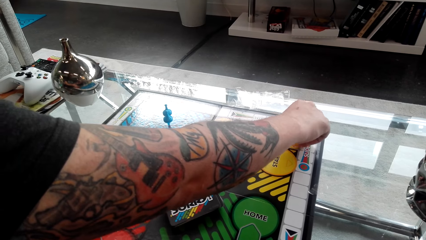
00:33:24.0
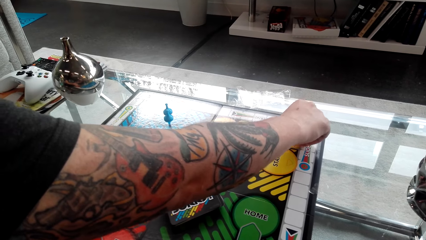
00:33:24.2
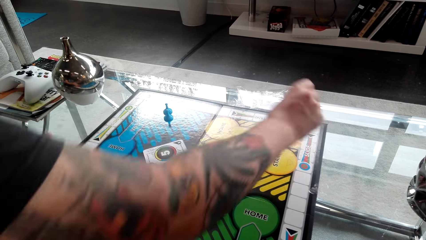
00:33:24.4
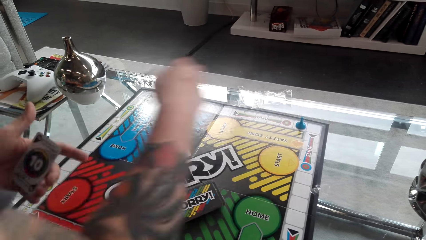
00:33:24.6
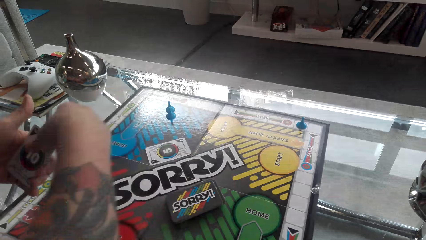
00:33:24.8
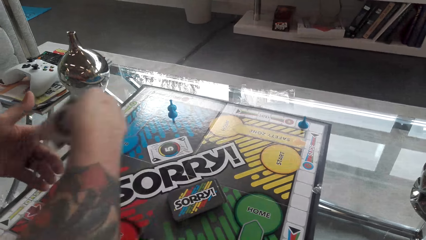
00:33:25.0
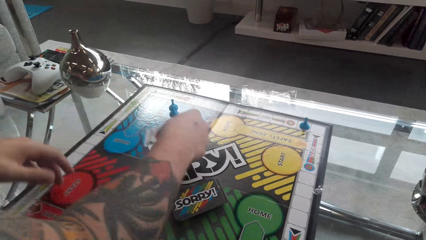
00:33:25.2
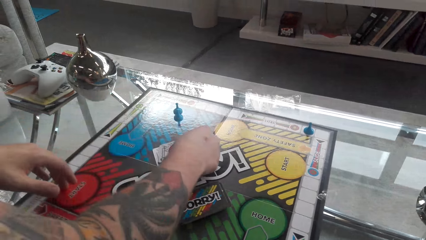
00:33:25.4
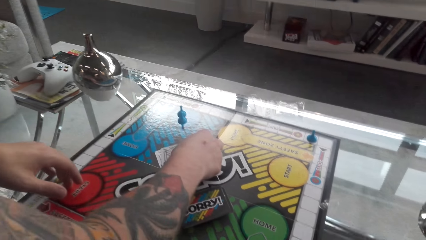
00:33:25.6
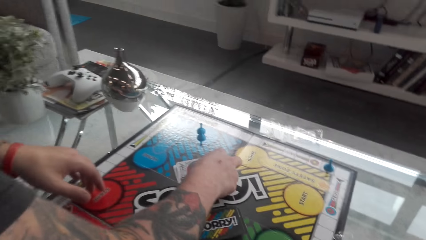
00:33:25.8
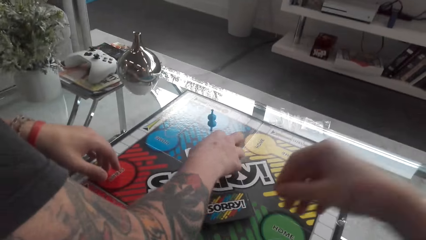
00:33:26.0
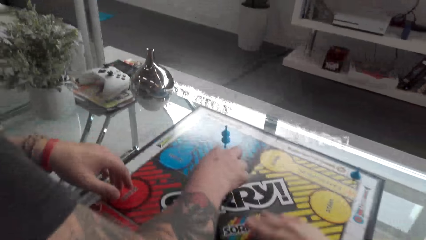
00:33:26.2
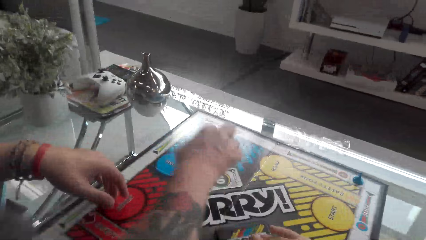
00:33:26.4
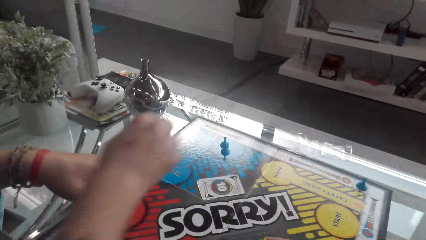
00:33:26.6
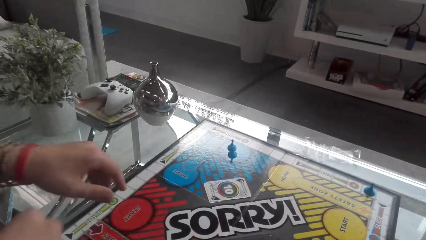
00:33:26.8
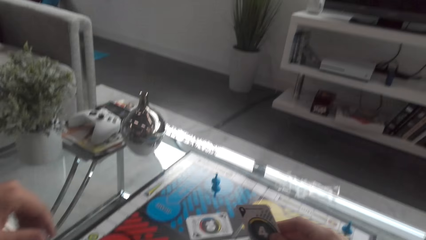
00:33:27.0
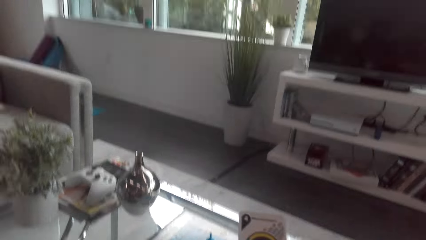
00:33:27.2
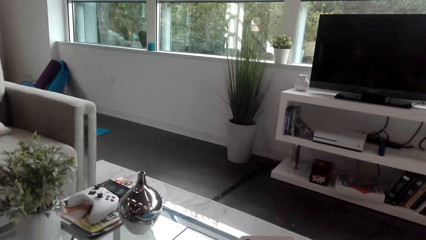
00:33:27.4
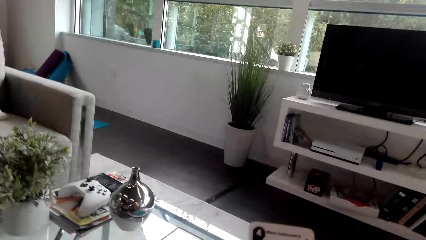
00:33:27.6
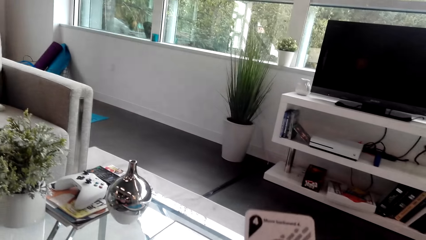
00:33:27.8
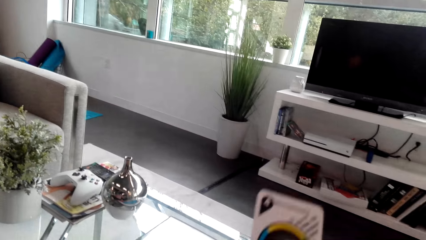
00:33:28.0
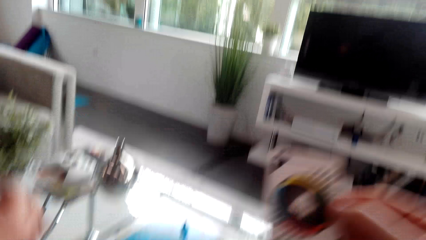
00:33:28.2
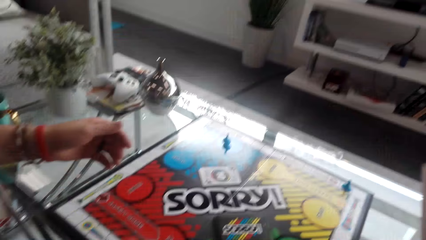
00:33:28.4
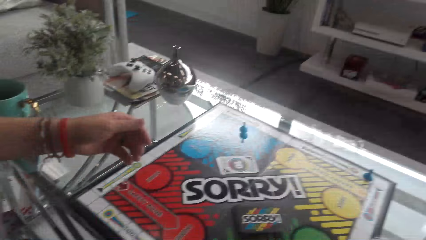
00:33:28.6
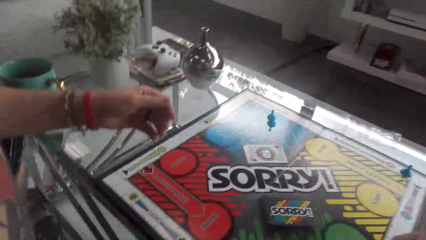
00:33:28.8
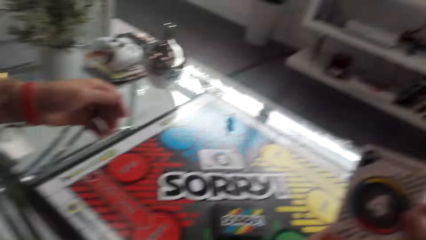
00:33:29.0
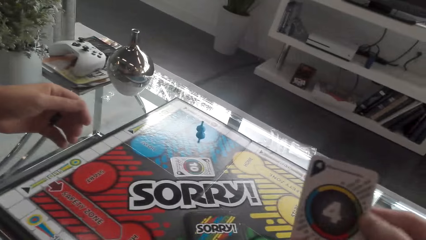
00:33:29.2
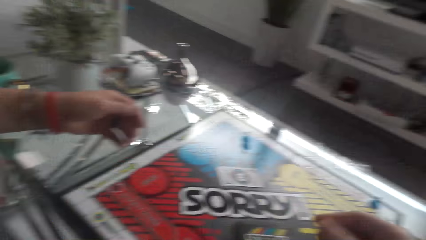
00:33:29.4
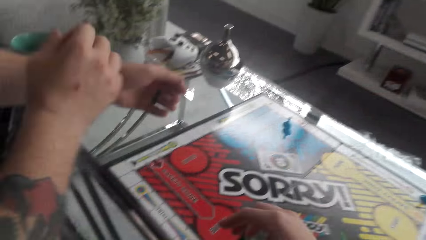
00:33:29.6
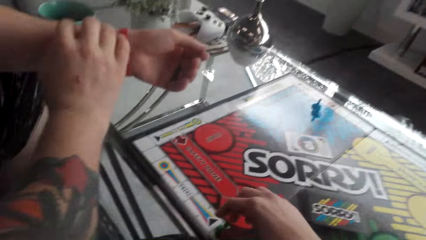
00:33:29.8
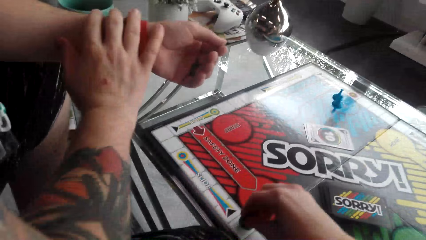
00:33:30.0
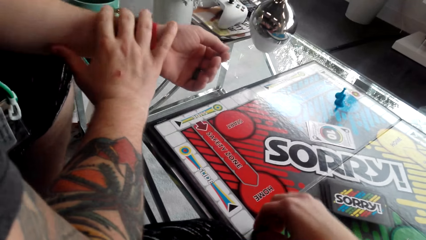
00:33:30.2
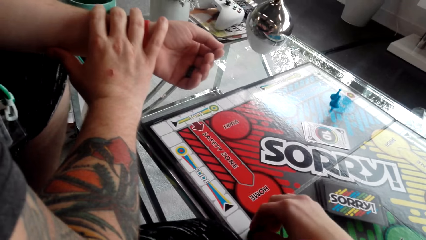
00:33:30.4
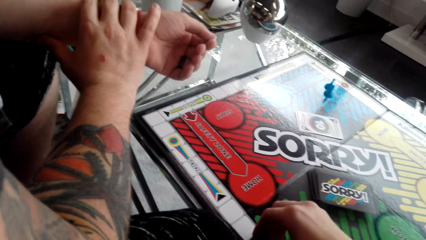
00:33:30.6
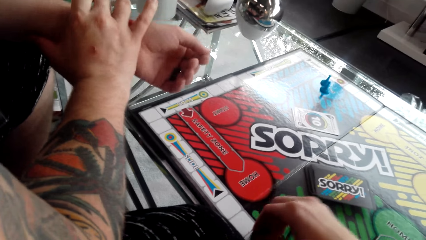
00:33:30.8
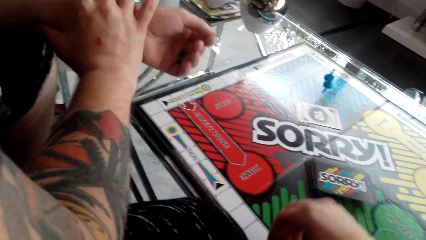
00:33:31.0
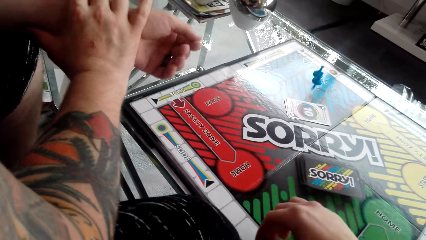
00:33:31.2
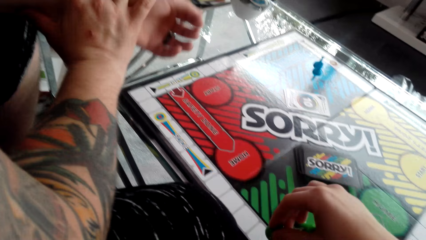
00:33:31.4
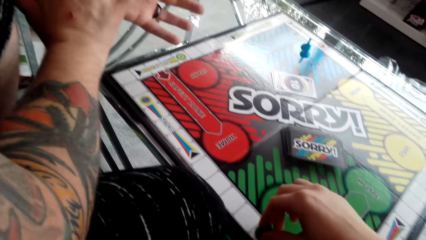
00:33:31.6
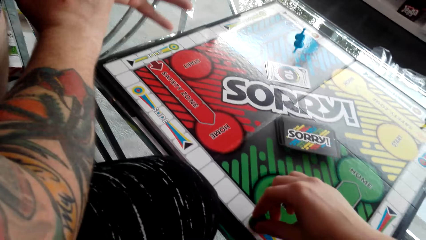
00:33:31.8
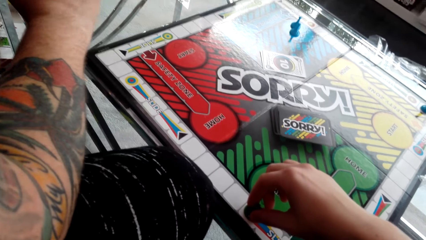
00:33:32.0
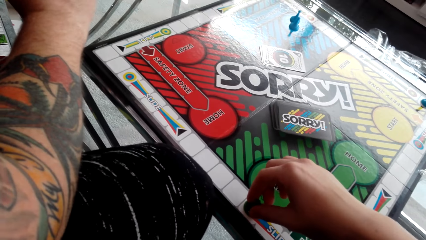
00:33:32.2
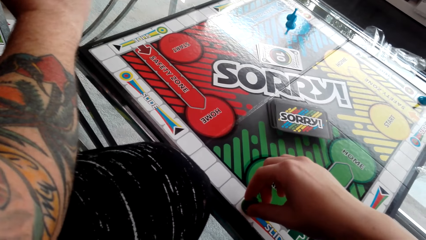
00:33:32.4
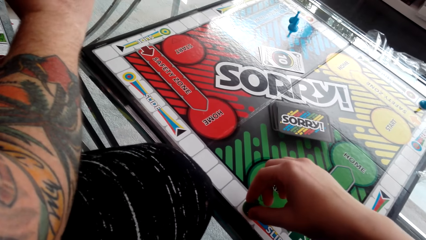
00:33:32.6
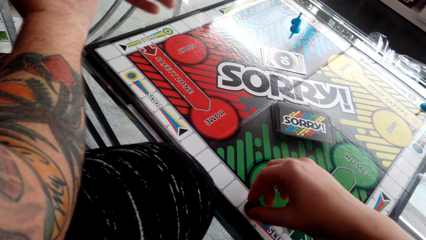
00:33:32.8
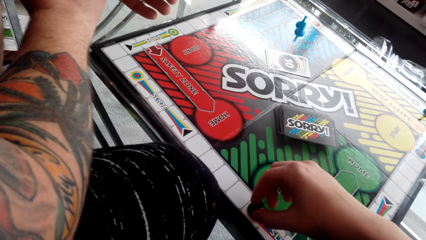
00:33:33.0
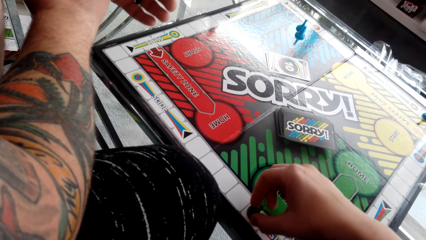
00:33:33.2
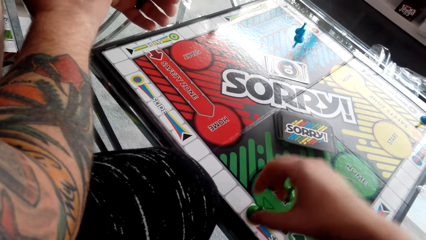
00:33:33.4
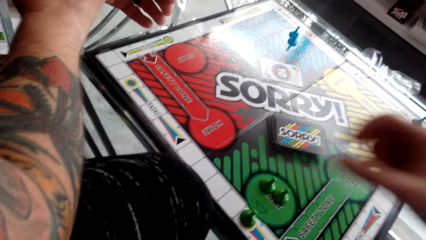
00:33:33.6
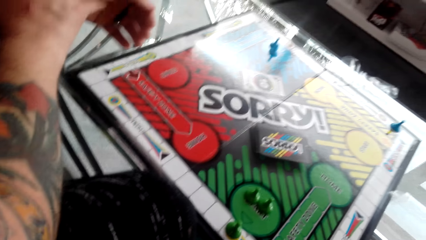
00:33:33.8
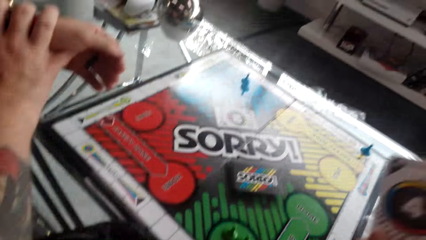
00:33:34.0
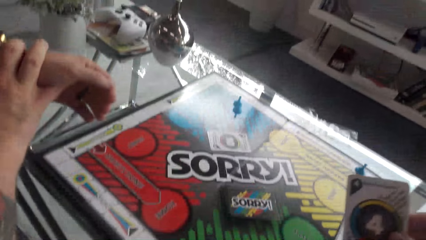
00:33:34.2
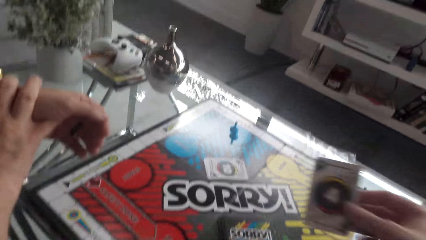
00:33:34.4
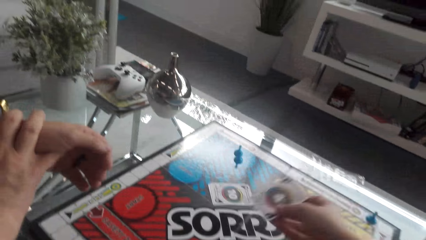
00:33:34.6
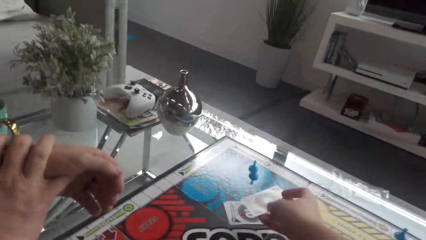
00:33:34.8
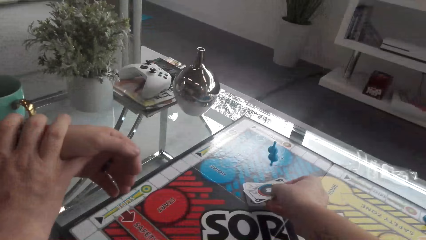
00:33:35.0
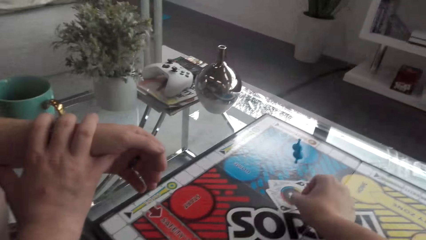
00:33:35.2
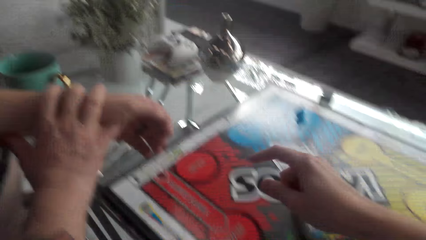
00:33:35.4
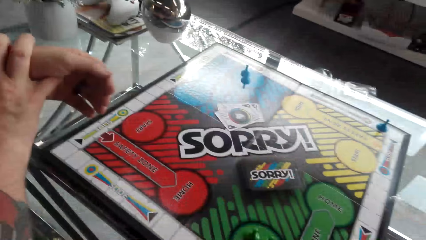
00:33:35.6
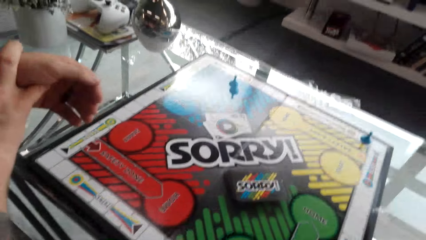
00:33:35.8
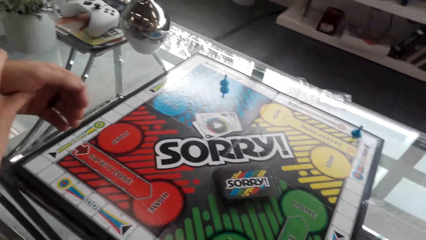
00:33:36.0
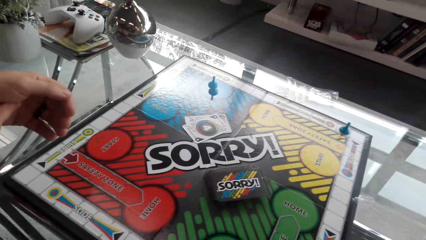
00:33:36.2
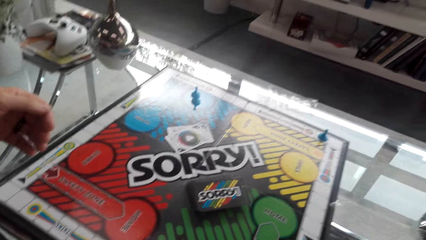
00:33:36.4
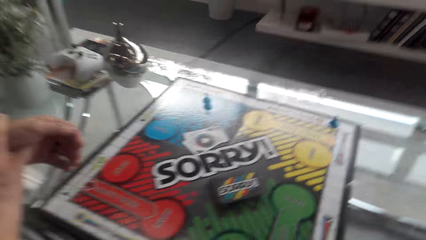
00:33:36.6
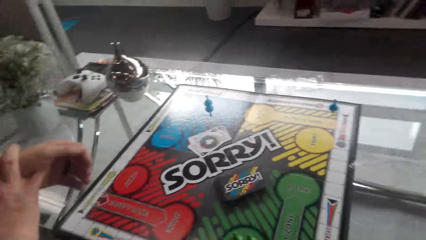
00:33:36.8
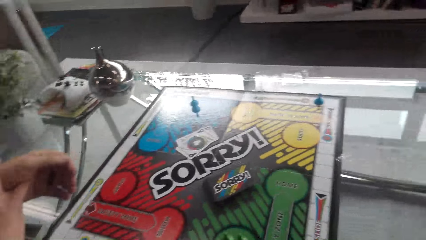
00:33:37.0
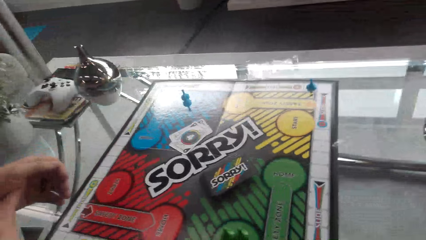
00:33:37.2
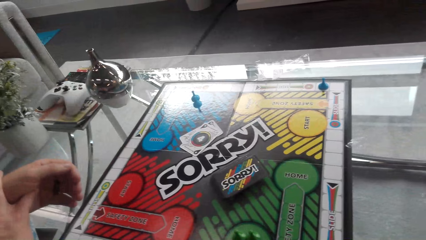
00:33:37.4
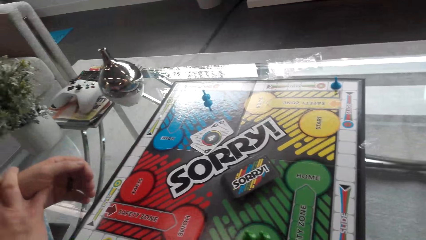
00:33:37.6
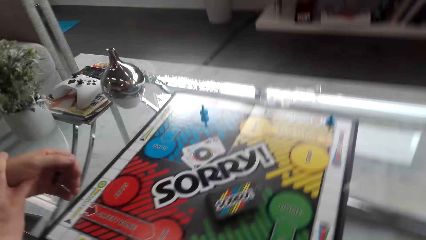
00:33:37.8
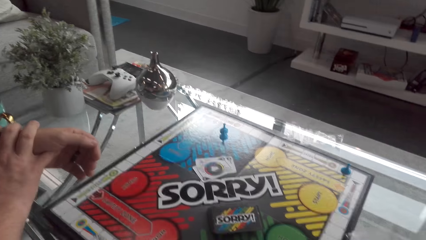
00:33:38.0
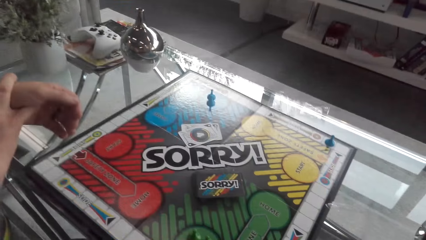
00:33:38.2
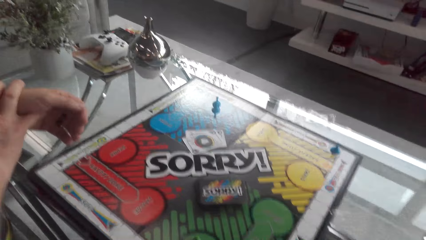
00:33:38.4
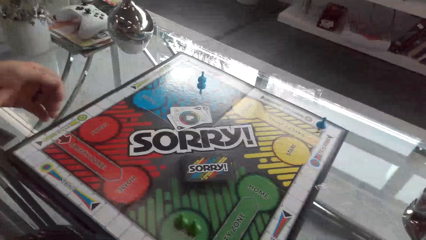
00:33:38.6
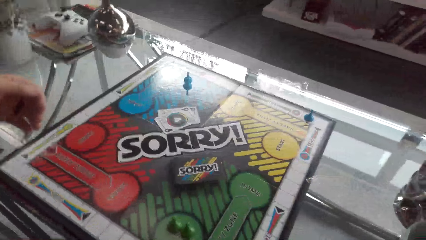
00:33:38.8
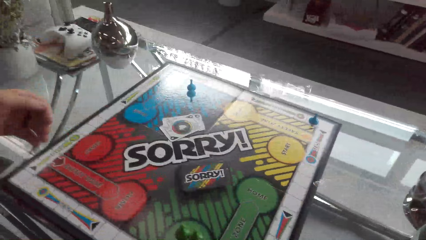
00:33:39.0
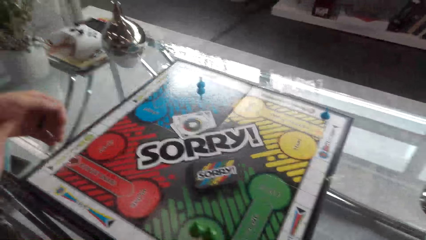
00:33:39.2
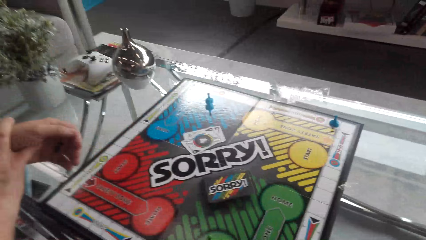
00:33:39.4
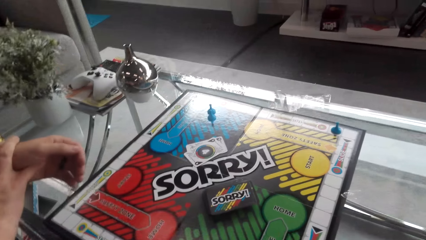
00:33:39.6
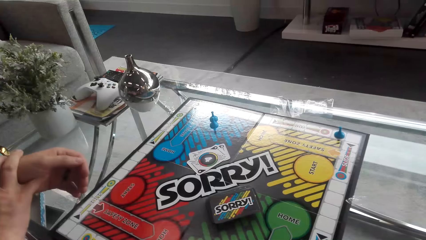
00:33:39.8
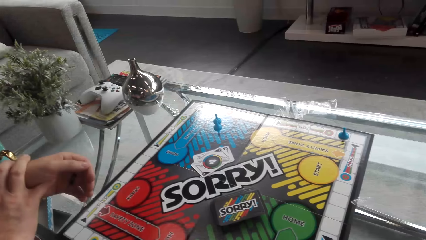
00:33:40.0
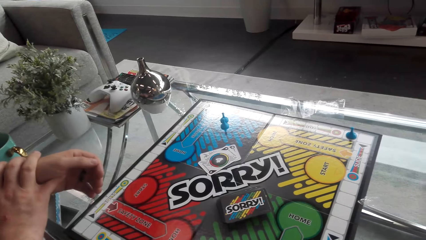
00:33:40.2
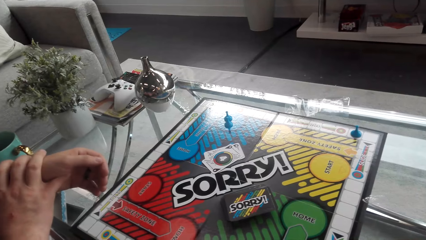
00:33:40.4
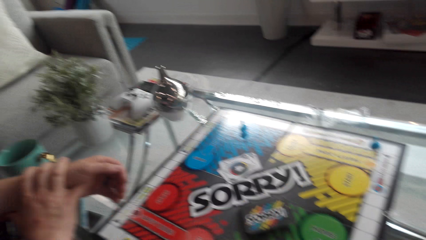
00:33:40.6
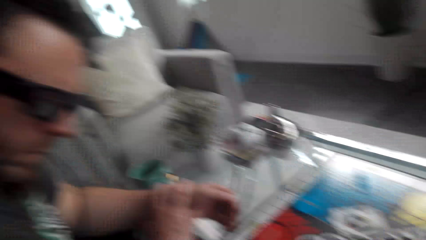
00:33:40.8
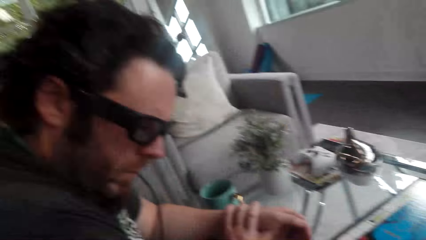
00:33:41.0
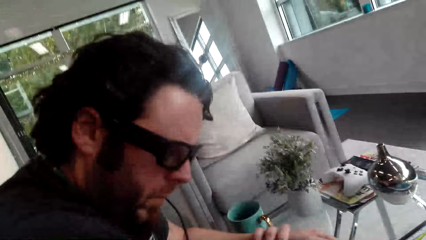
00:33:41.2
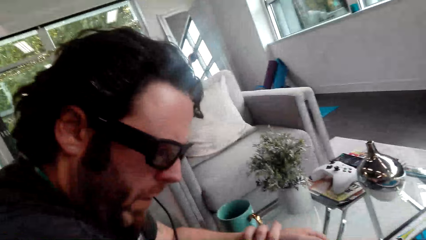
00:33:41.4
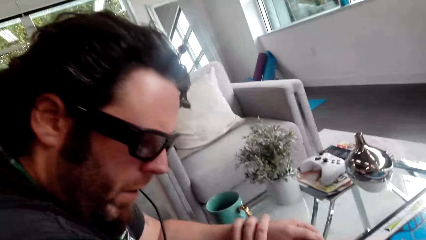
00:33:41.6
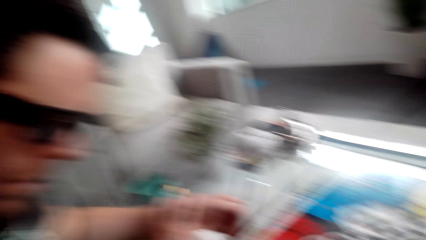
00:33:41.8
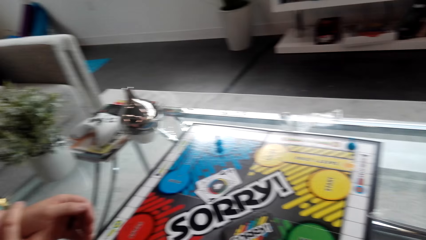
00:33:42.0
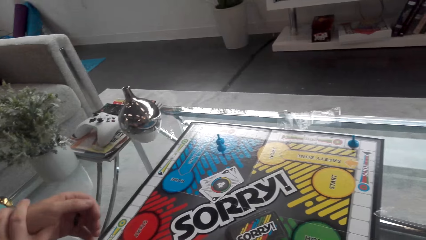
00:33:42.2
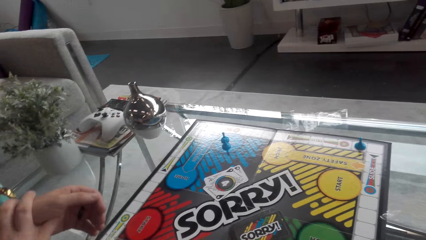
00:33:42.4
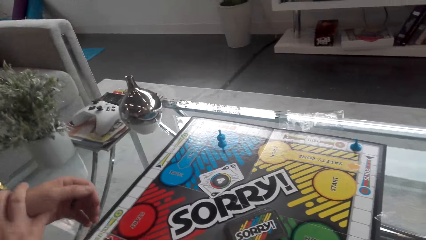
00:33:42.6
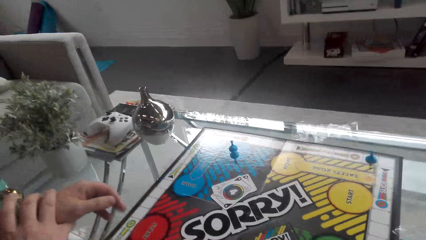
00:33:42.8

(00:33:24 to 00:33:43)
The camera wearer puts the card on the table. A man puts the card on top of another card. The camera wearer picks up a card. They read the card. They converse with the man. They play the game. They move the token on the board. They put the card on top of another card on the table. They talk with the man. They look at the man.
